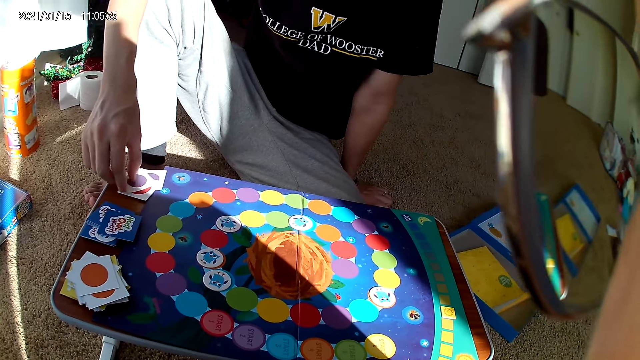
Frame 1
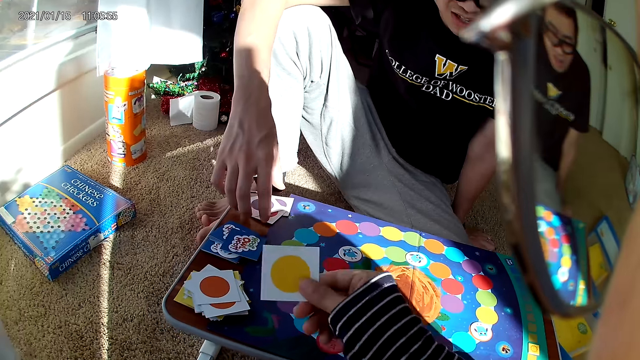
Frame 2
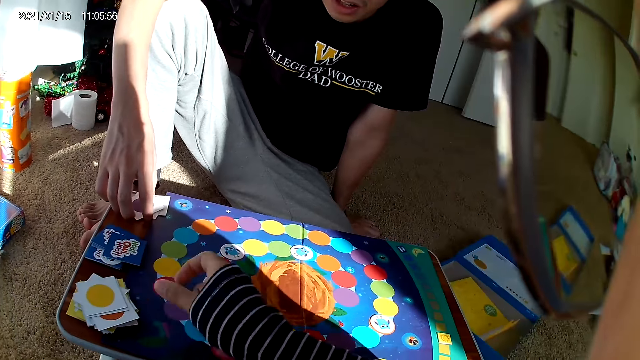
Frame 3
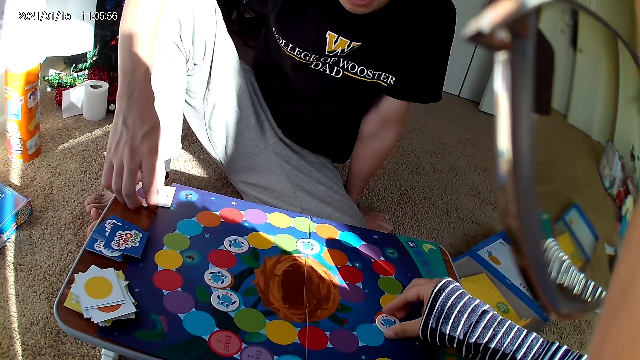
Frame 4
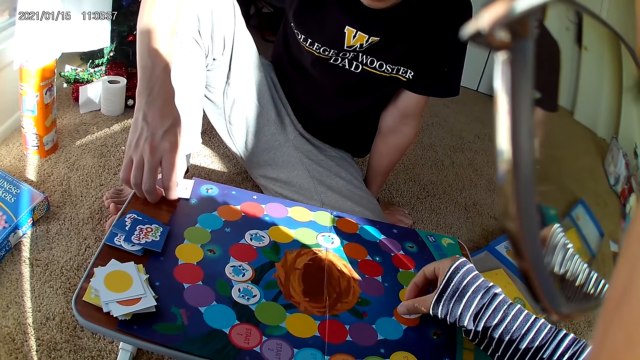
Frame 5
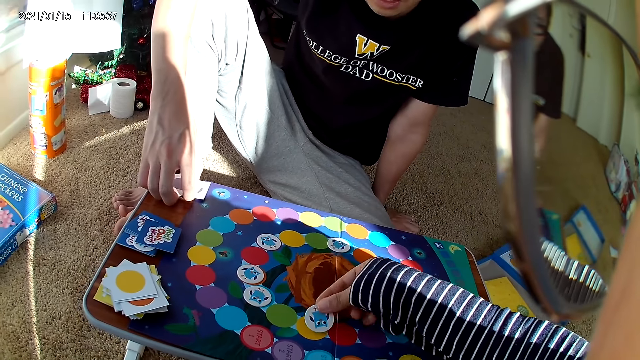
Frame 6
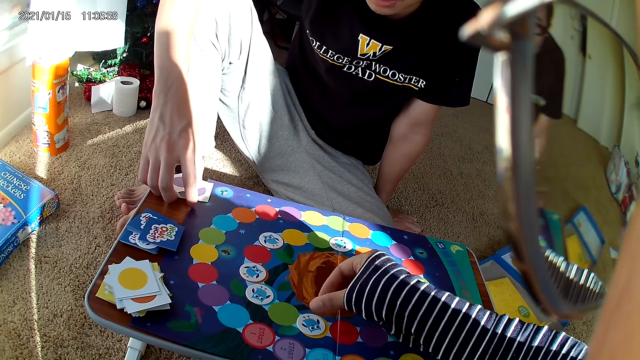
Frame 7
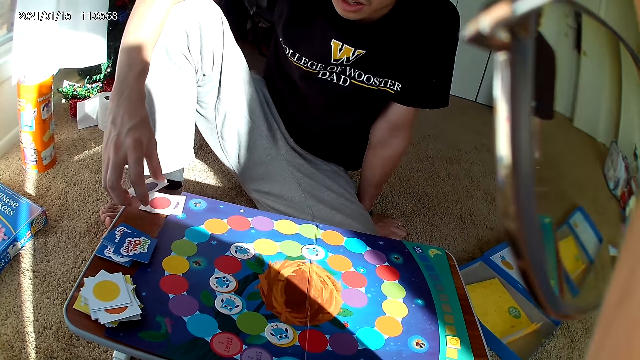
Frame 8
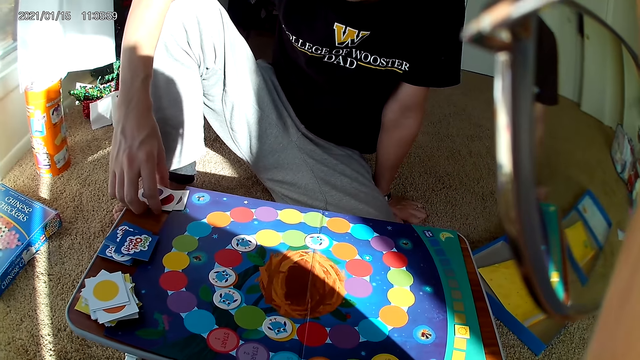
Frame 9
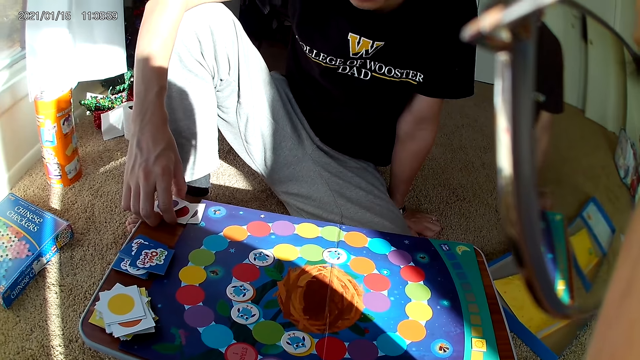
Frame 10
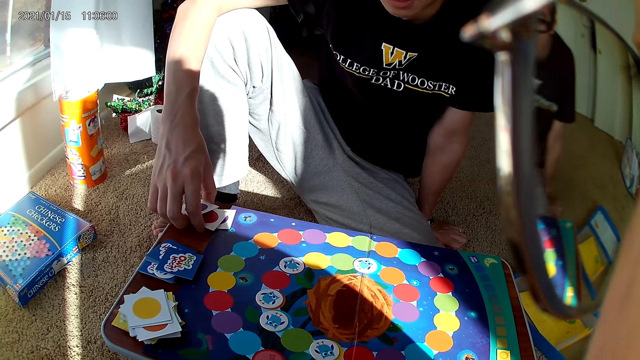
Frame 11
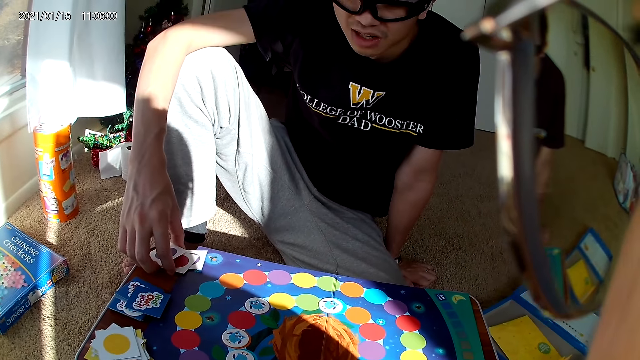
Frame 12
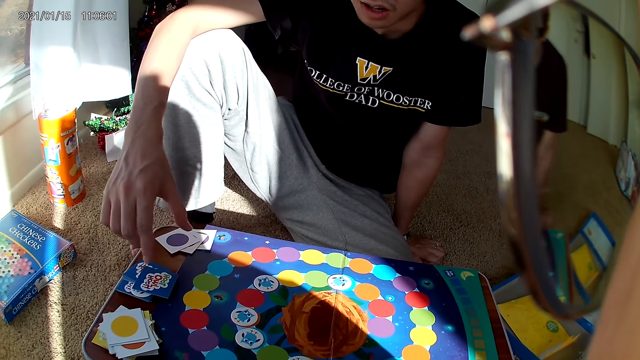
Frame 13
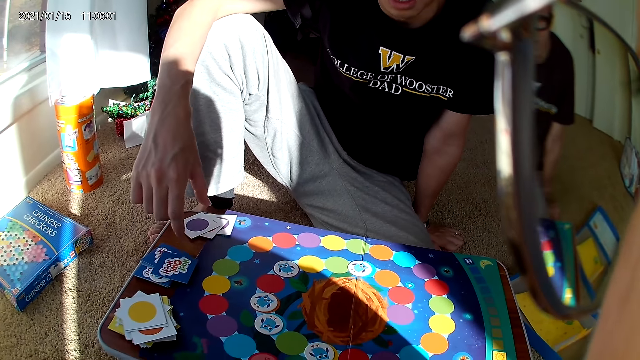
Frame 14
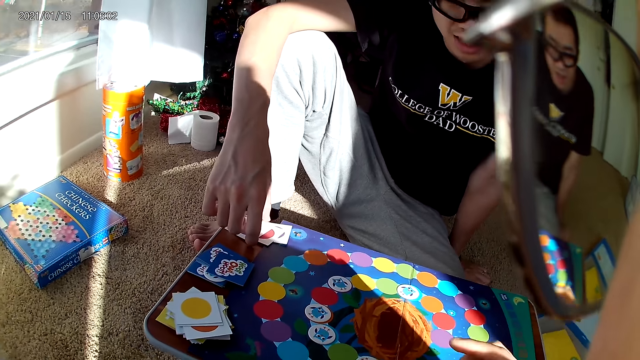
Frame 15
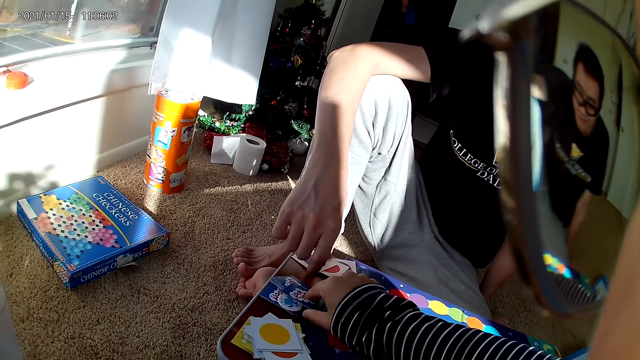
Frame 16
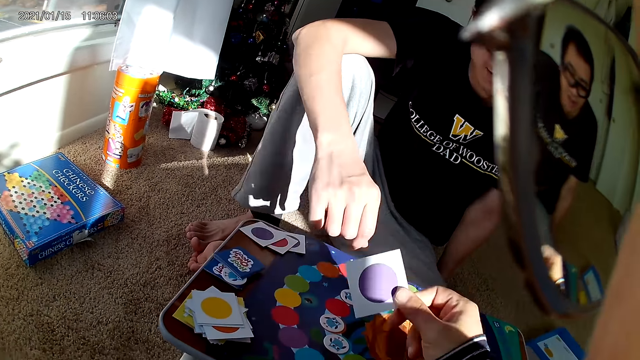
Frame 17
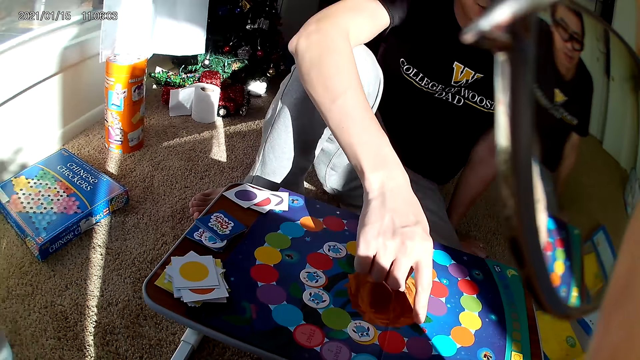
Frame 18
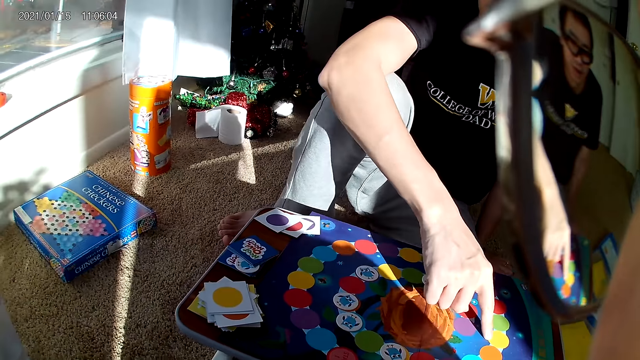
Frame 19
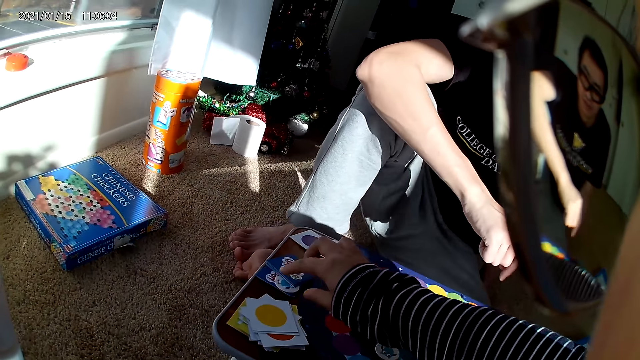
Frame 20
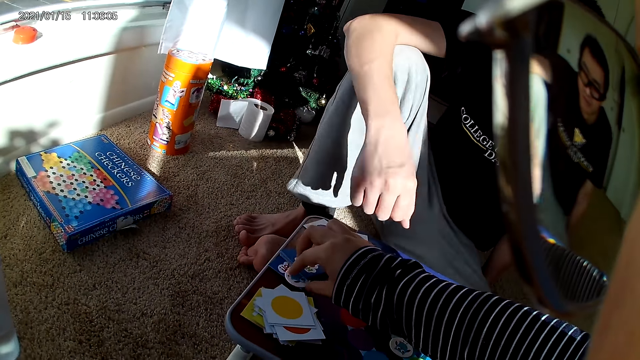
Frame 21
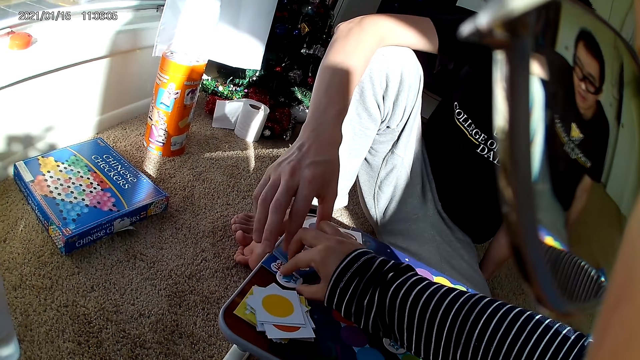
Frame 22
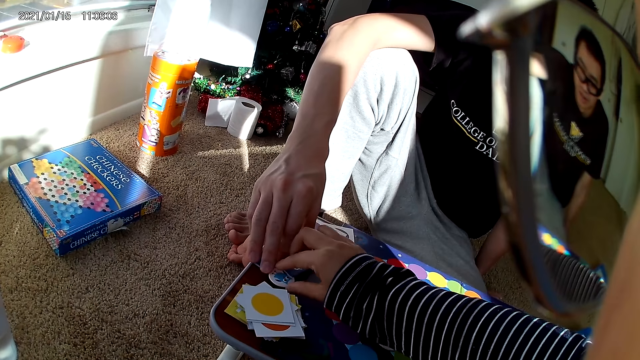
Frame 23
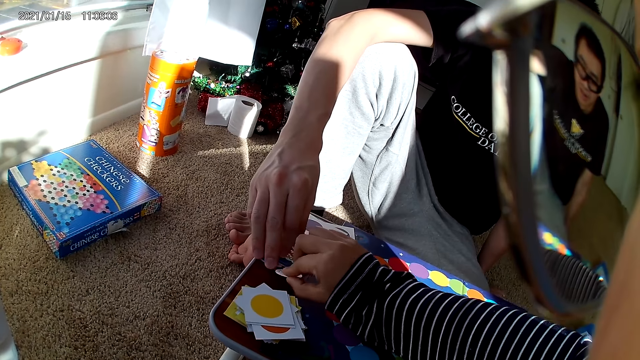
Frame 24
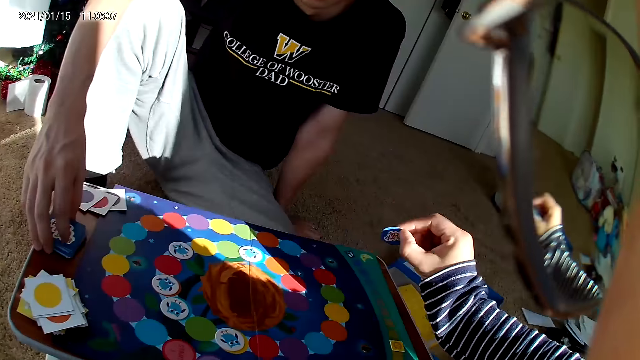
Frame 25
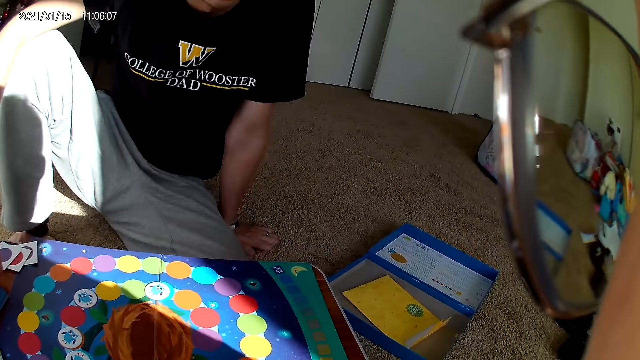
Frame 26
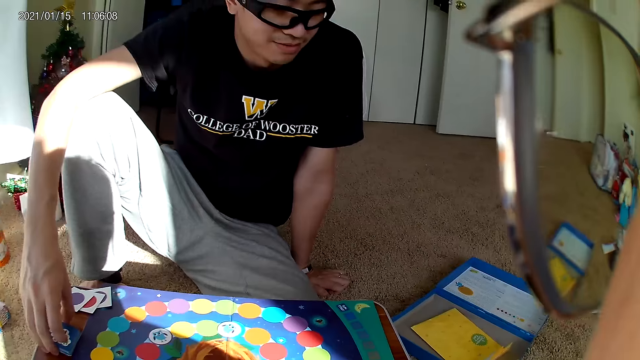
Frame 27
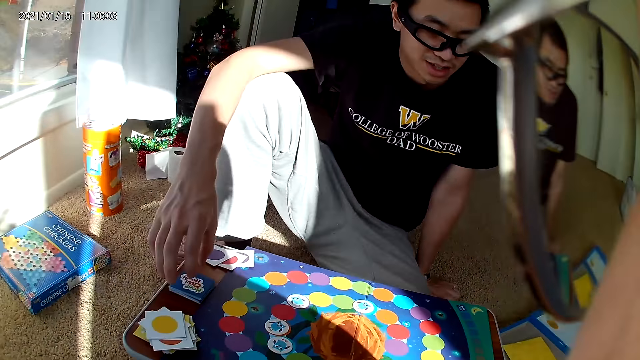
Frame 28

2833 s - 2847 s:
A man drops the card on the board with his right hand. The camera wearer drops a card on the board with her right hand. She picks a card or scrabble from the board with her right hand and drops the card on the board with her right hand. The man touches playing cards. The camera wearer picks the card from the board with her right hand. The man moves his right hand over the board. The camera wearer picks the card from the board with her right hand. The man touches the playing cards. The camera wearer picks the scrabble.

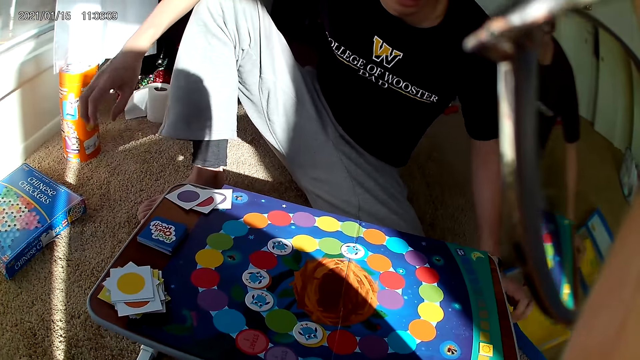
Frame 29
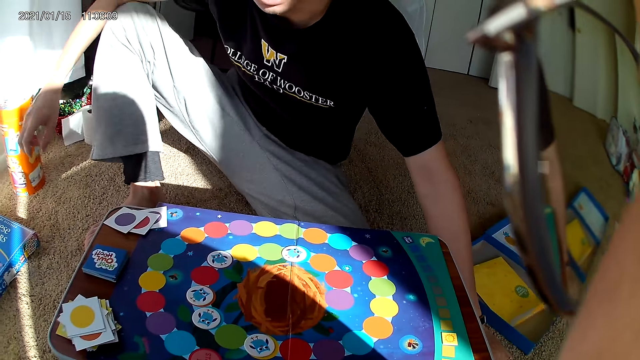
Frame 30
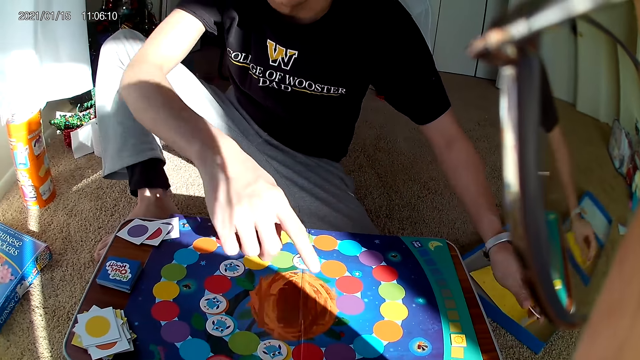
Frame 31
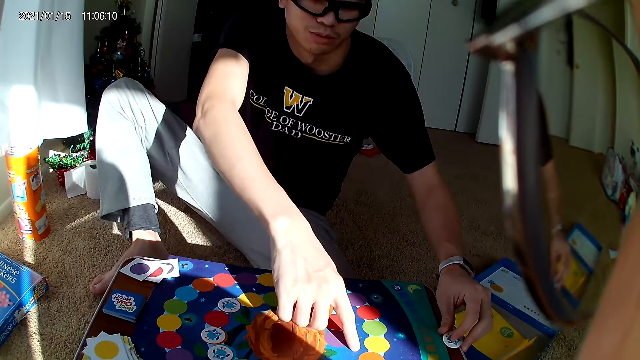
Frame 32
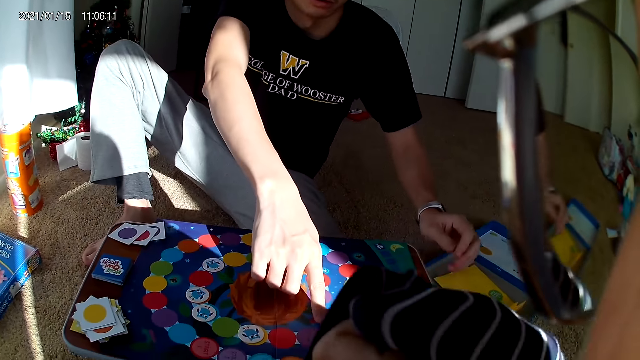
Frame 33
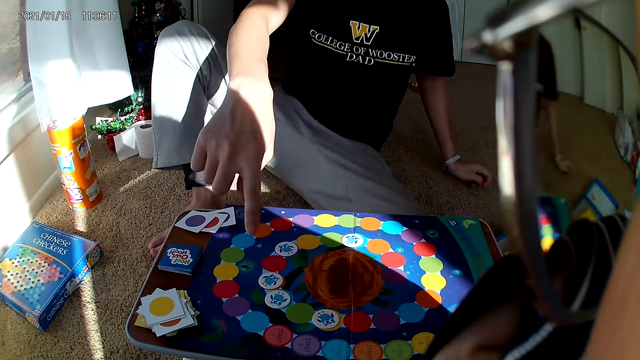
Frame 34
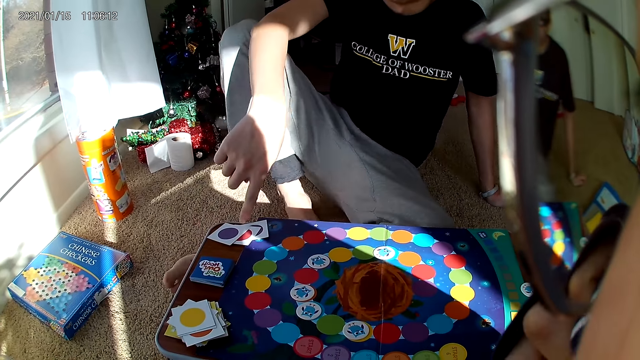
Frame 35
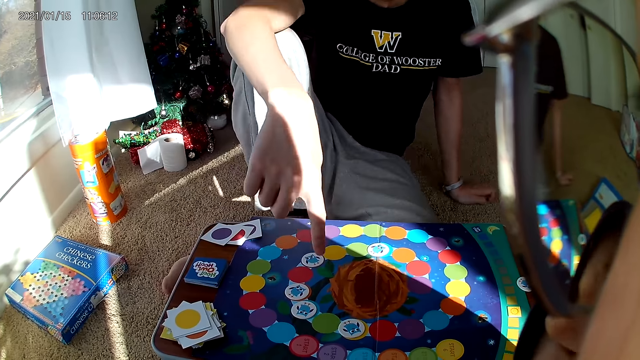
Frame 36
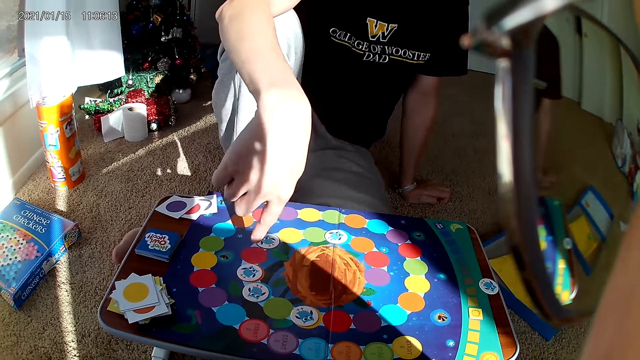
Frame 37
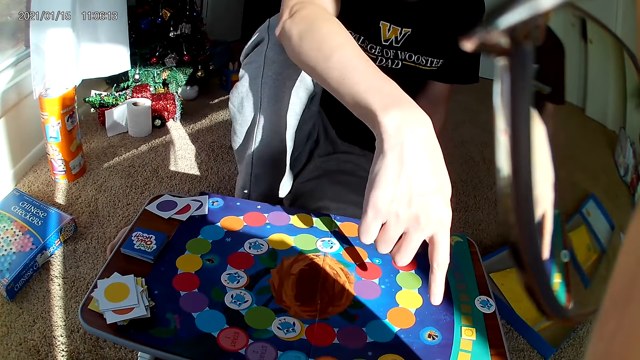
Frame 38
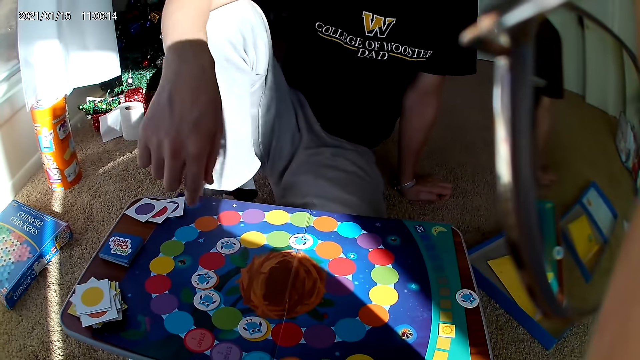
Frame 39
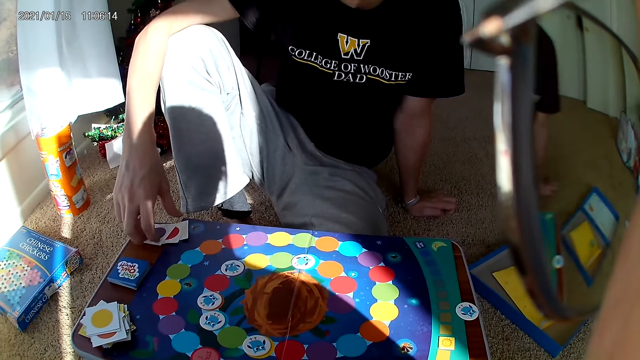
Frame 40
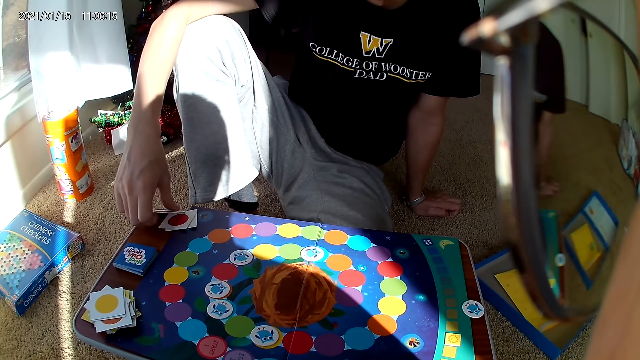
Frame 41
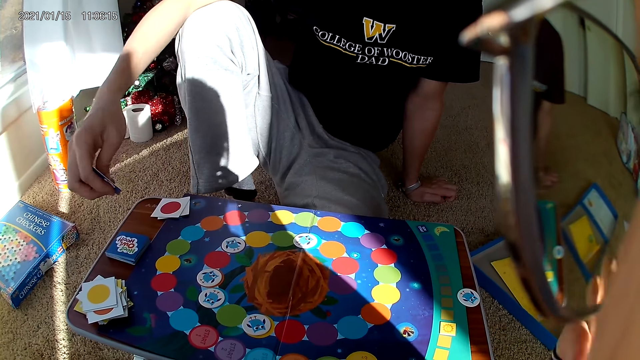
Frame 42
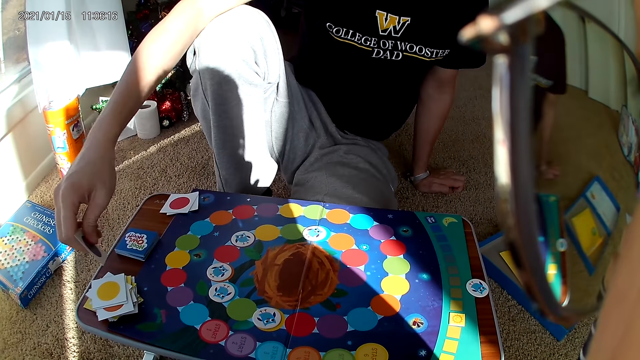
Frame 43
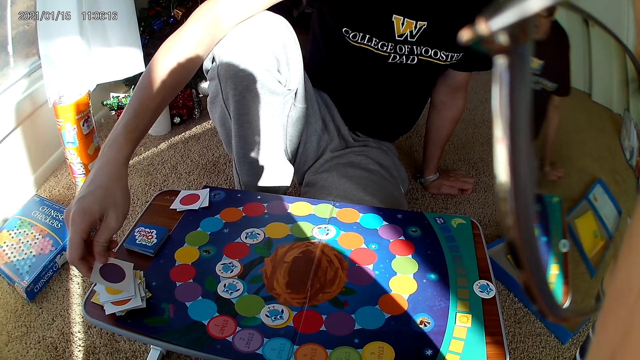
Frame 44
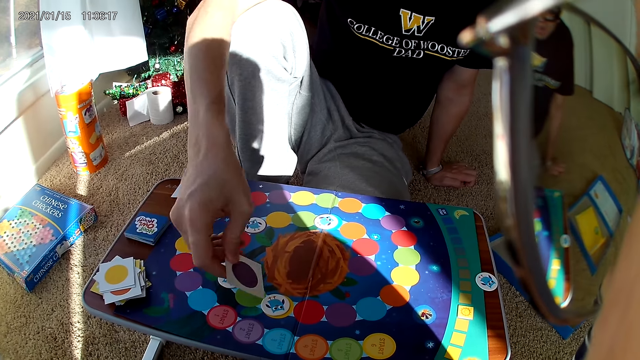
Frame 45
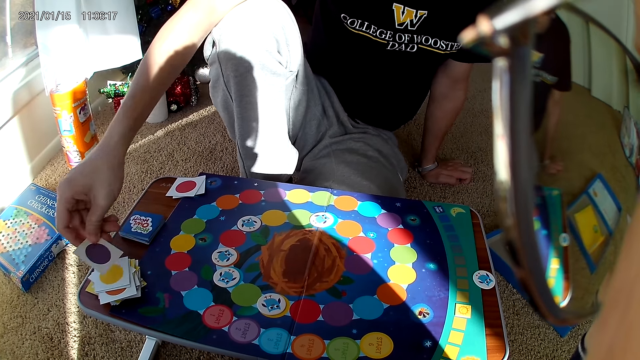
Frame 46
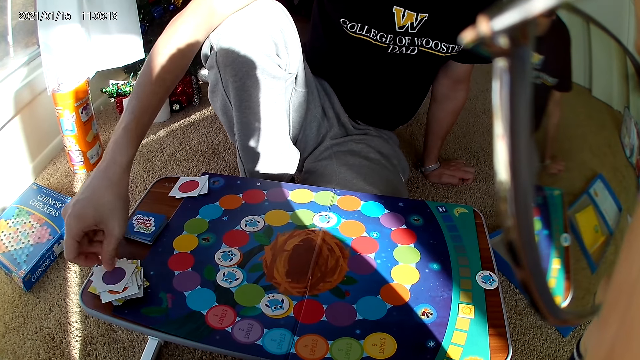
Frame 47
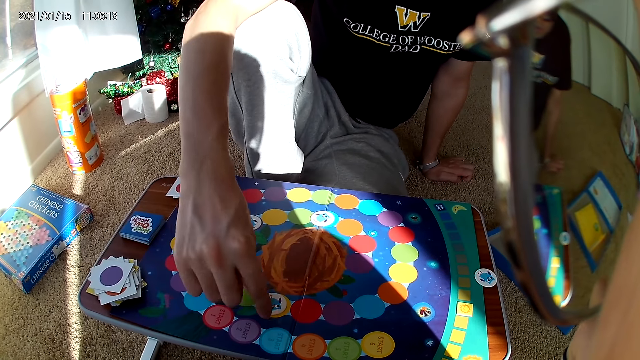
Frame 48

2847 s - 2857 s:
A man picks a card from the floor with his left hand. The man moves his right hand over the board, holds the scrabble, and points at the scrabble. The man drops the card in his left hand on the board, places a hand on the leg, and moves a finger on the board game. The man picks the card from the board with his right hand and drops the card on the board with his right hand.
